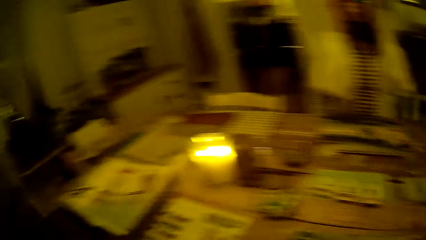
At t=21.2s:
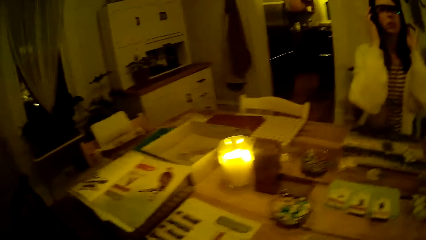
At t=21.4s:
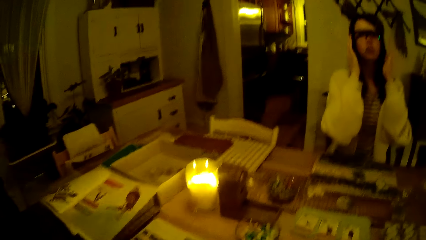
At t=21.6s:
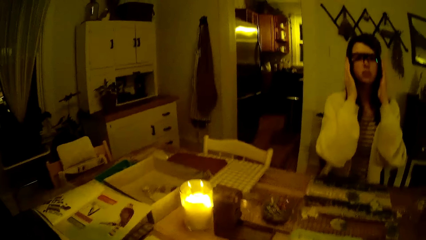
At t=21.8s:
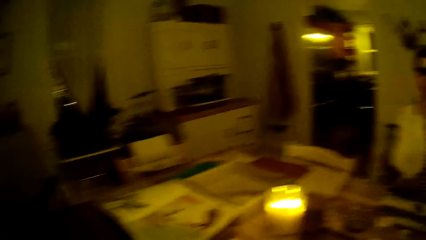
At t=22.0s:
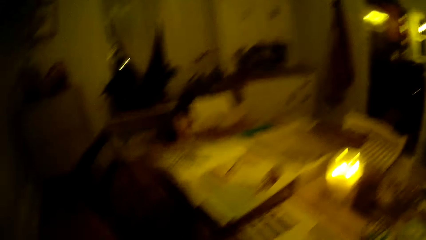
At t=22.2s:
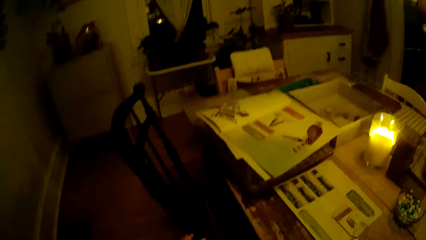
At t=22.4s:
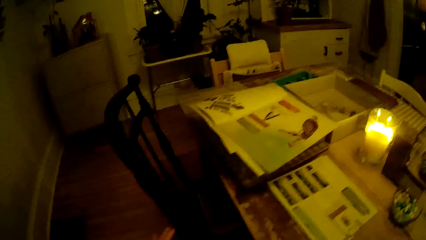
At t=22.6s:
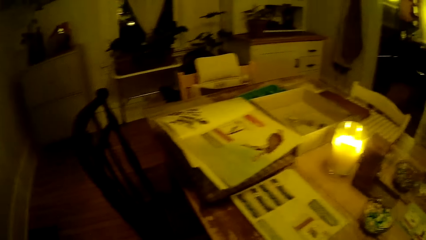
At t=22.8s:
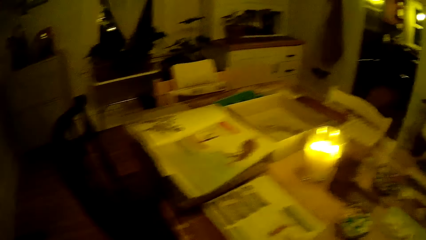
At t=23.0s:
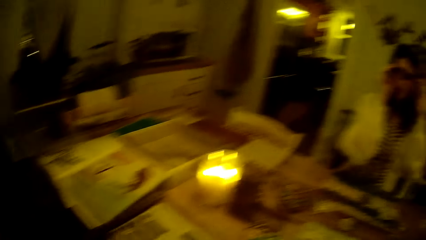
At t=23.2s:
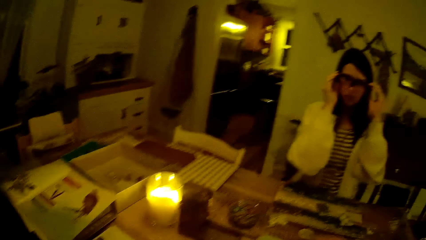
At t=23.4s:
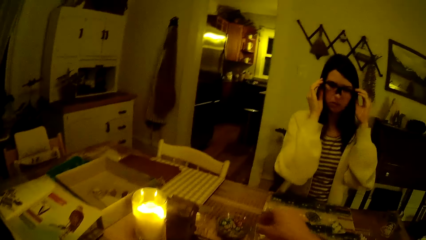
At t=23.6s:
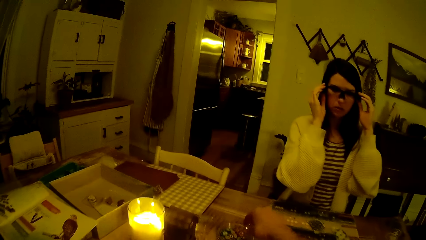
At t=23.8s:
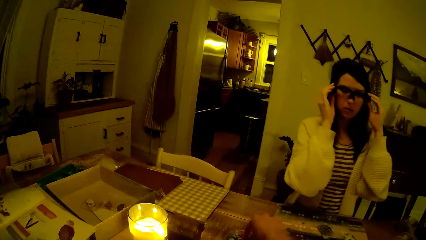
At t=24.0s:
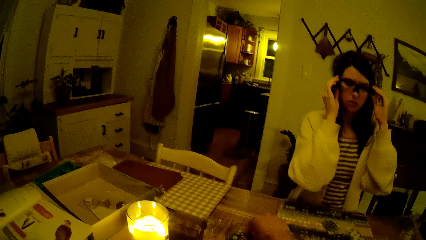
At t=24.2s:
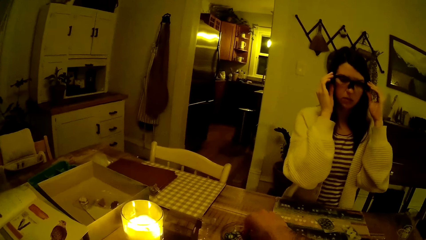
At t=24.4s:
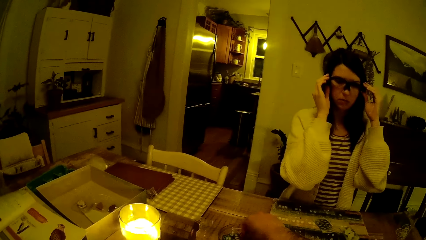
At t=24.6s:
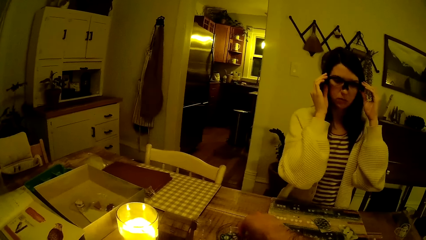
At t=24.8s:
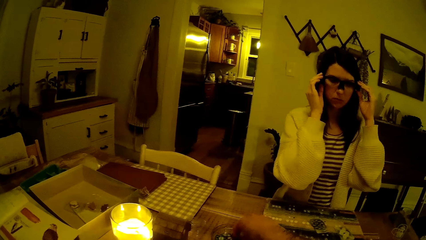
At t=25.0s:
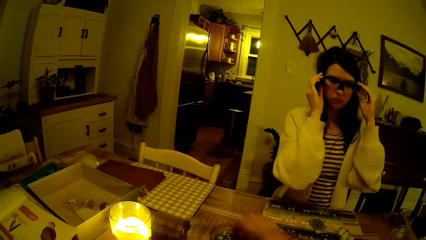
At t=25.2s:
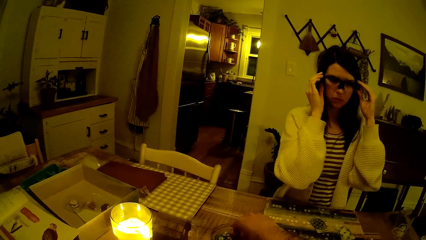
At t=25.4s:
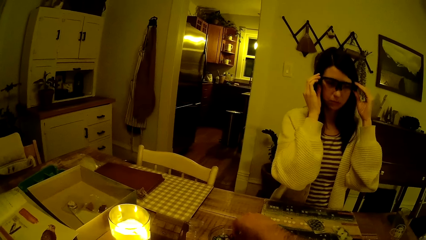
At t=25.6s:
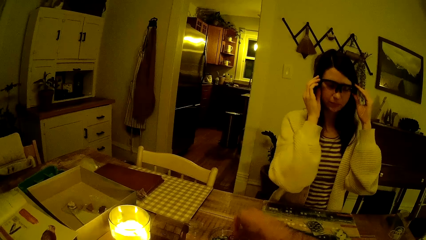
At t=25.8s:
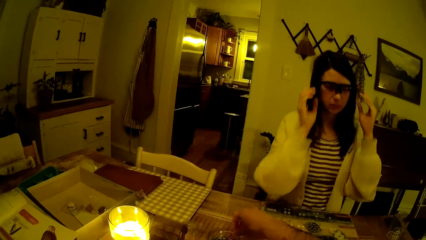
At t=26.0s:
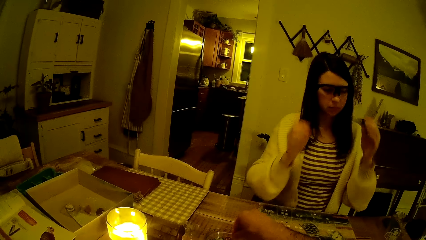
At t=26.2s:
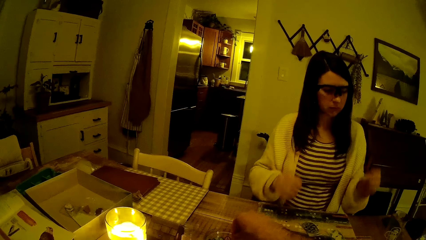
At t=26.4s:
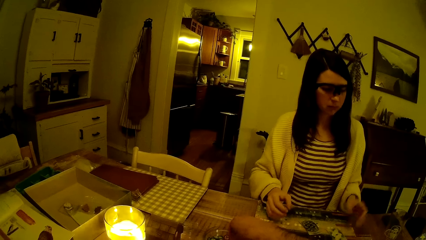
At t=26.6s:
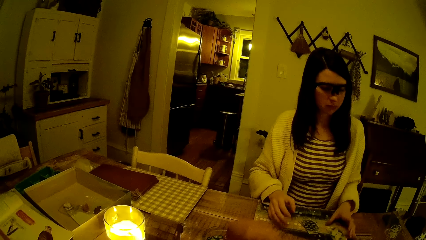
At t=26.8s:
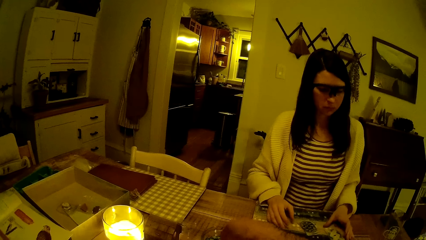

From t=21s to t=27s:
The camera wearer looks around the table. He picks some seeds from a bowl on the table with his right hand.

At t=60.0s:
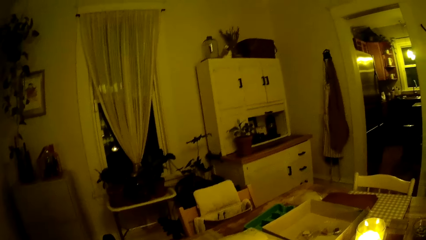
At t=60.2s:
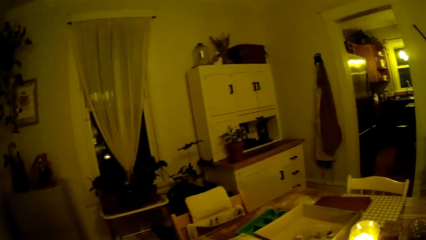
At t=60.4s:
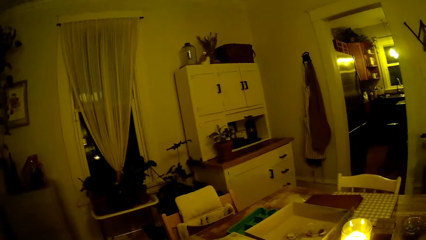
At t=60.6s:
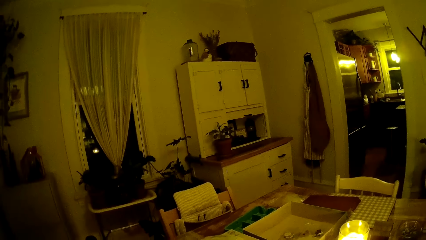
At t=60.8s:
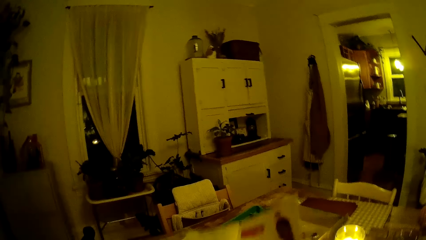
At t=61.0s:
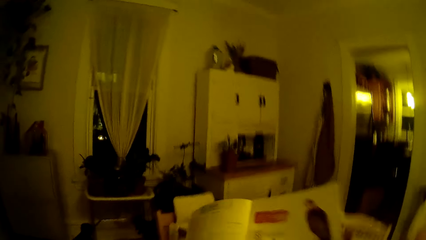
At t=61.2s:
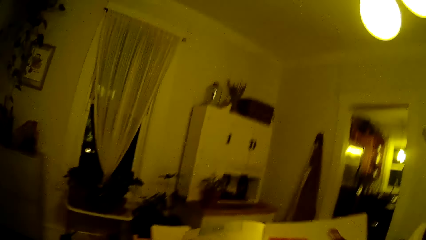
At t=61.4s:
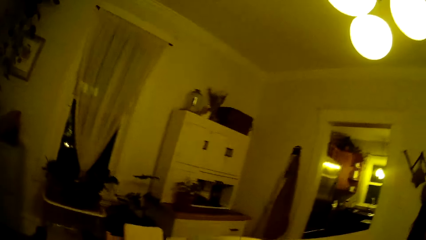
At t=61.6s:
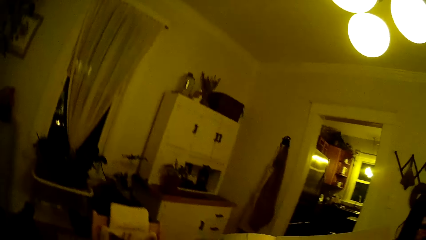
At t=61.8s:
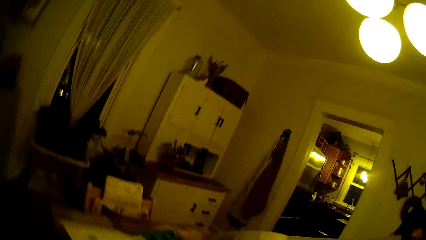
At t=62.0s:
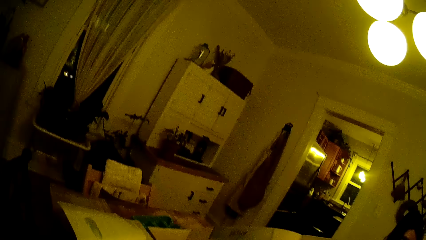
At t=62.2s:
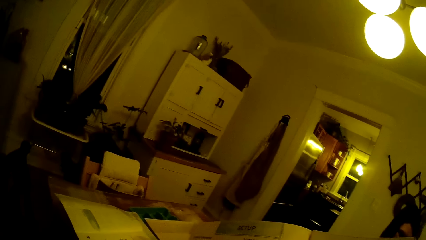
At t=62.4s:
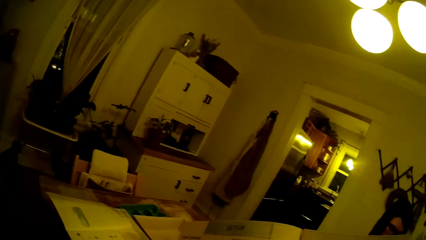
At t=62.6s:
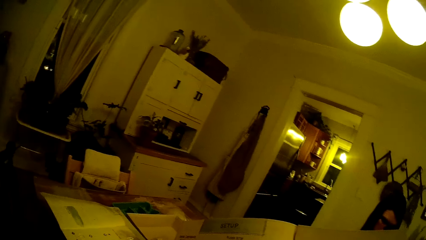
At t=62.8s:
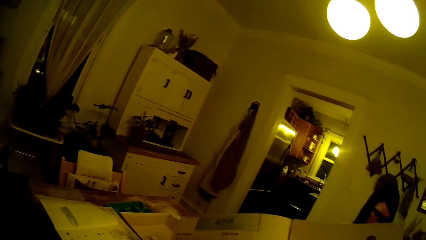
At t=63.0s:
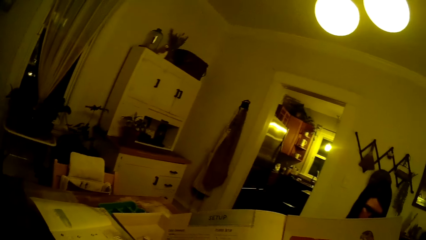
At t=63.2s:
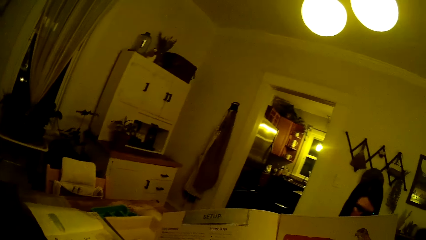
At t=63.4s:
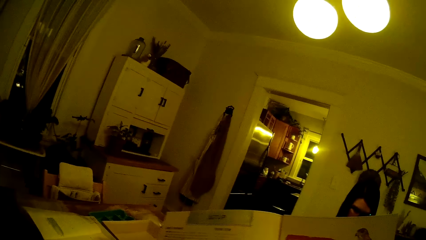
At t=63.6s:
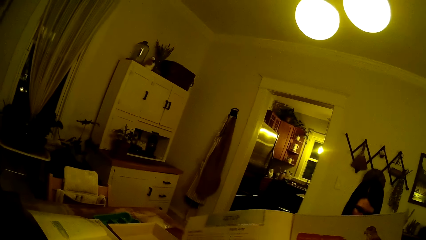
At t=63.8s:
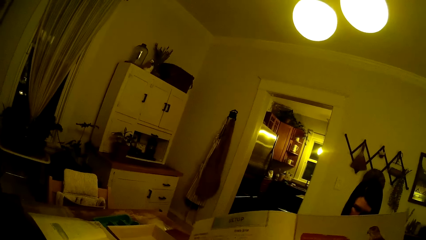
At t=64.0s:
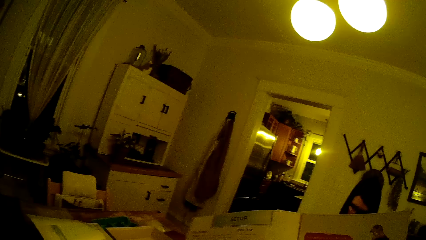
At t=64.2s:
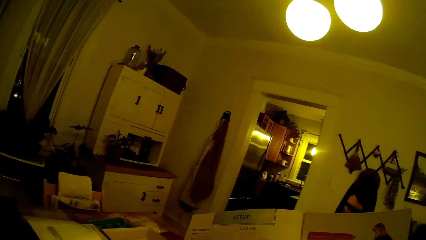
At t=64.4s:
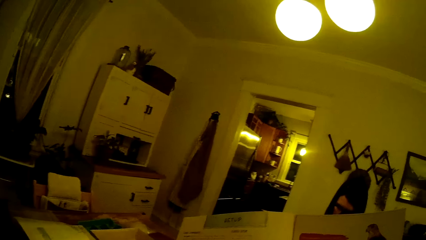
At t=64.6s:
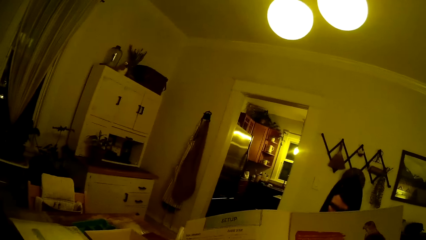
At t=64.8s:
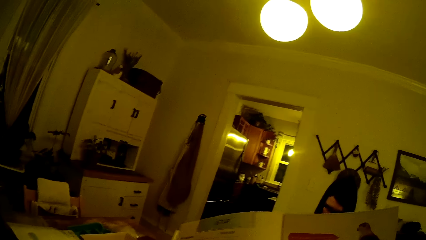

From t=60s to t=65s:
The camera wearer holds the book with both hands. They pick up the manual booklet.

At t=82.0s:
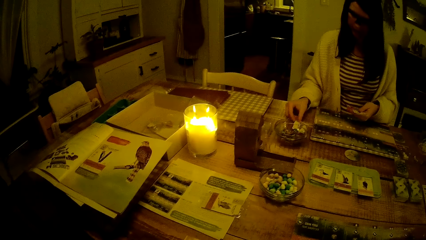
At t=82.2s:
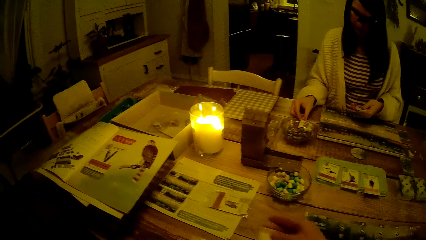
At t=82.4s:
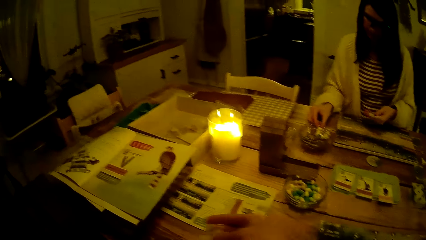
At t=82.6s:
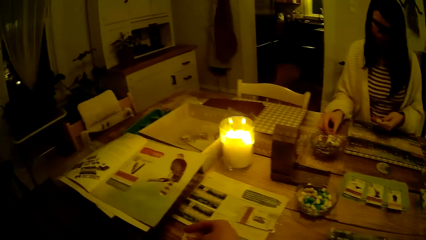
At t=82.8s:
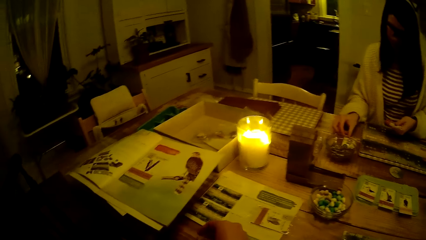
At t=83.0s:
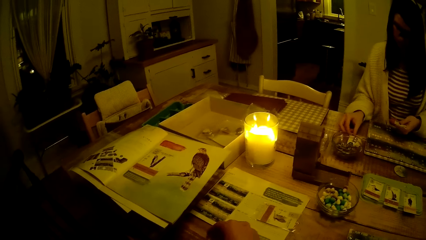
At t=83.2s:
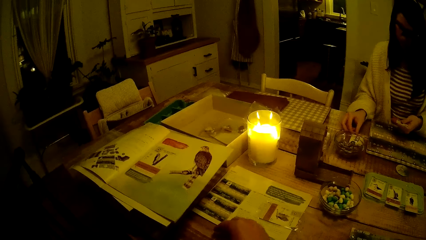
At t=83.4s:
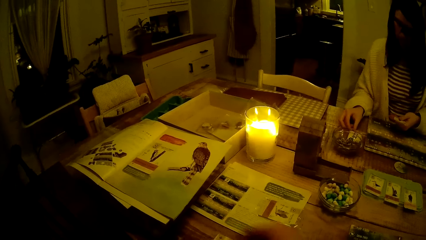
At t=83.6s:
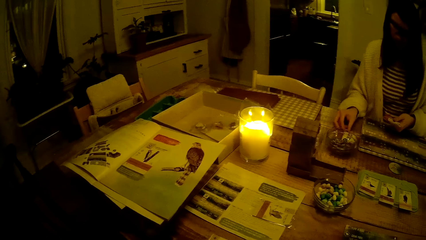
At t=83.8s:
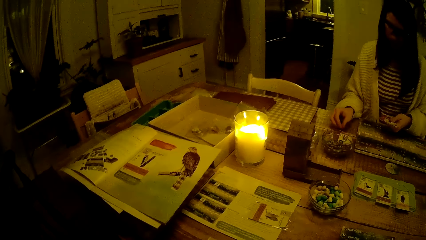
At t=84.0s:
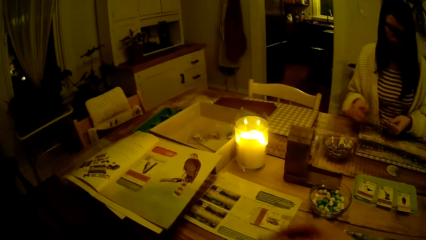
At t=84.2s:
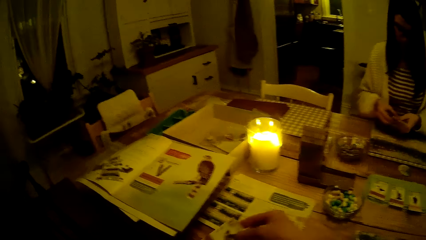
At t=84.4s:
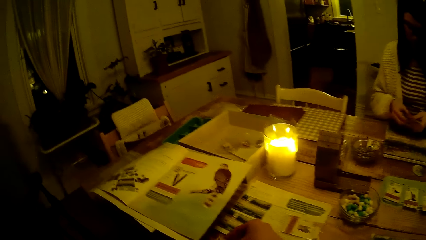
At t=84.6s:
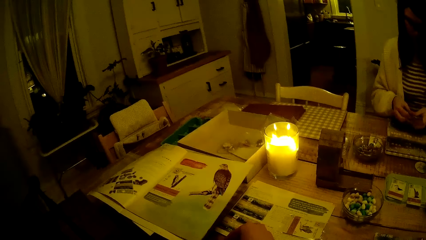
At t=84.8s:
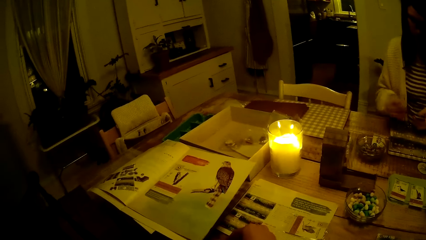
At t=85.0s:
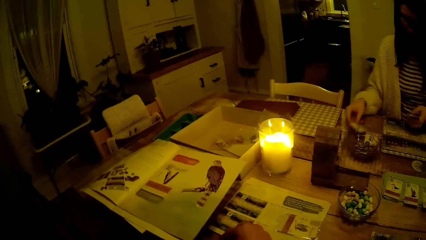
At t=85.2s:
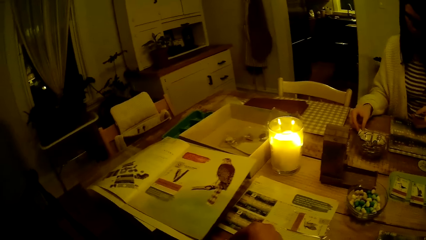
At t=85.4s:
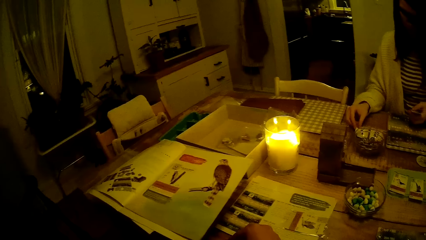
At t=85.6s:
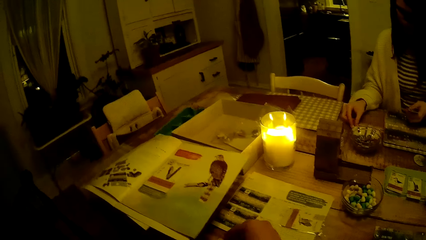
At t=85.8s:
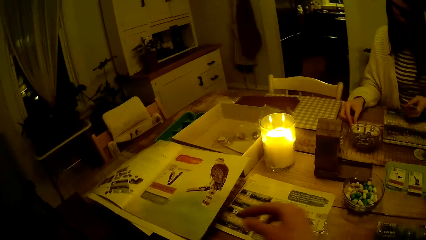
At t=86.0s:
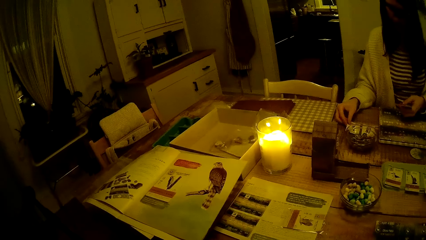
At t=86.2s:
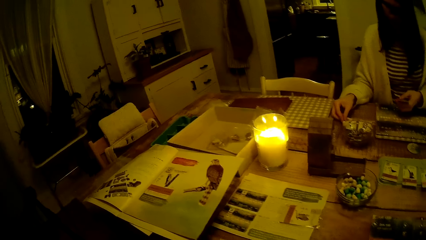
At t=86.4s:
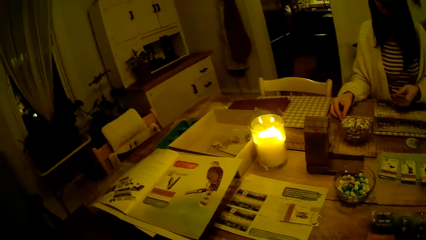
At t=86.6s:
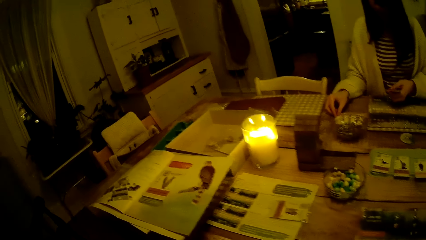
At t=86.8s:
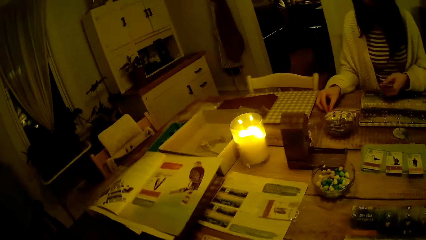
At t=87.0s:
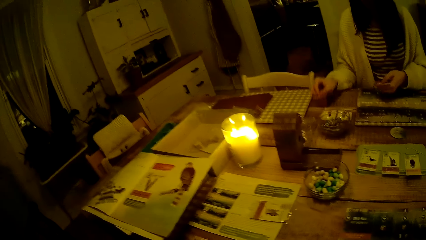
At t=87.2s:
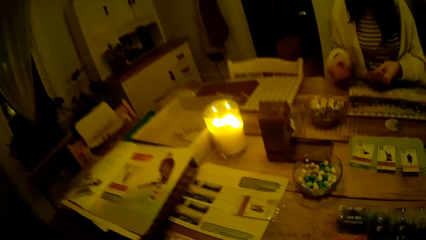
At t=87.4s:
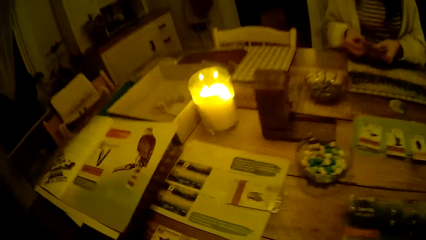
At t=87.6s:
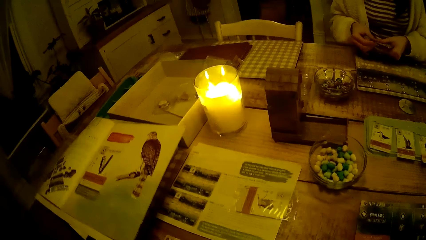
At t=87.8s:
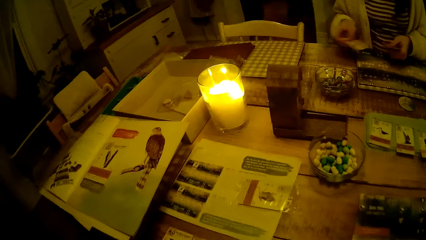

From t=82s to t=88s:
The woman arranges the playing cards on the table with her right hand. She puts a game card on the table. The camera wearer puts a game card on the table. The woman picks a game card from the left hand. The camera wearer puts a game card on the table. The woman picks a game card from the left hand and puts a game card on the table.
